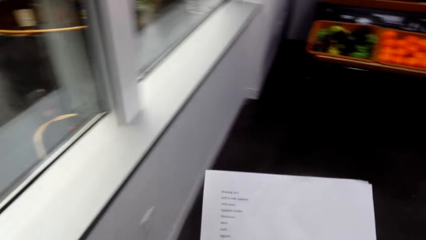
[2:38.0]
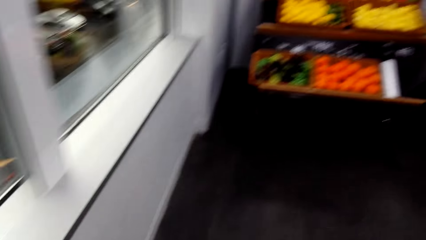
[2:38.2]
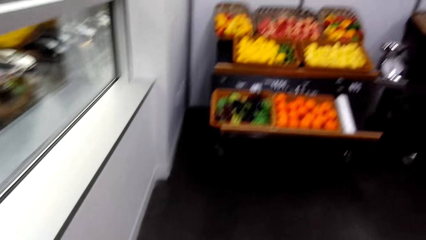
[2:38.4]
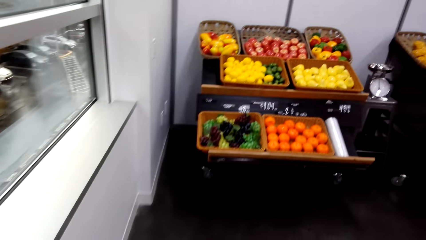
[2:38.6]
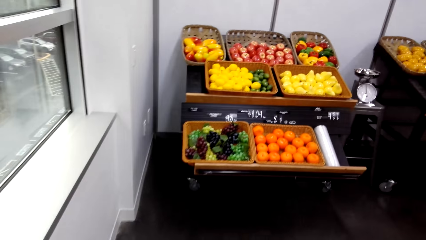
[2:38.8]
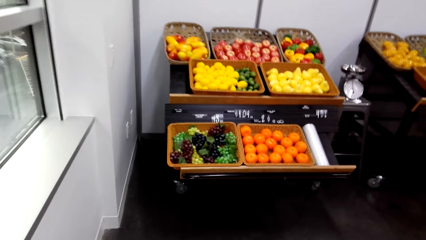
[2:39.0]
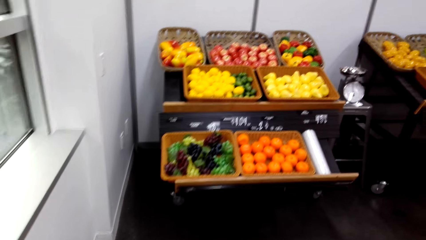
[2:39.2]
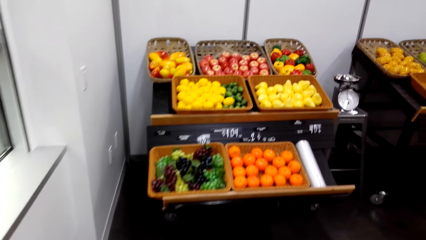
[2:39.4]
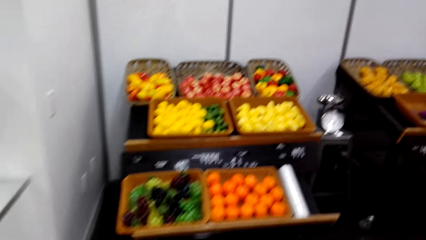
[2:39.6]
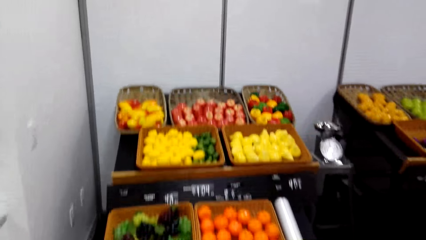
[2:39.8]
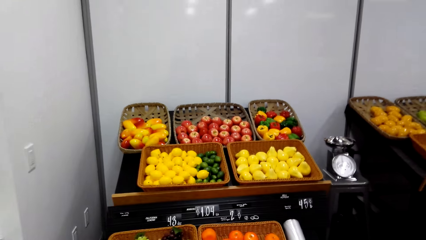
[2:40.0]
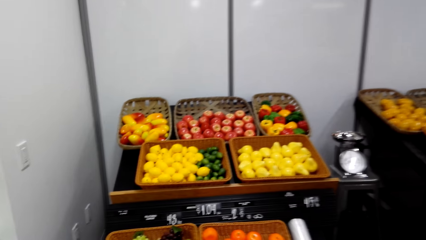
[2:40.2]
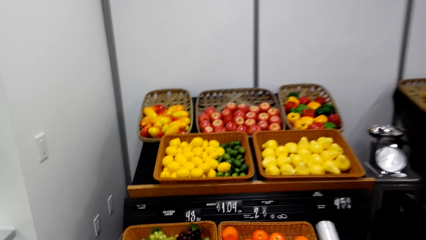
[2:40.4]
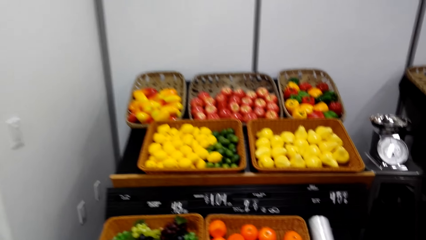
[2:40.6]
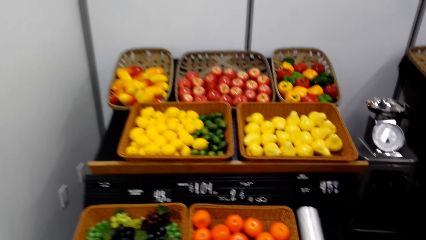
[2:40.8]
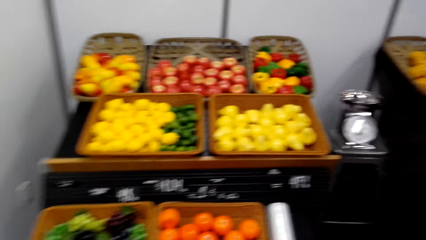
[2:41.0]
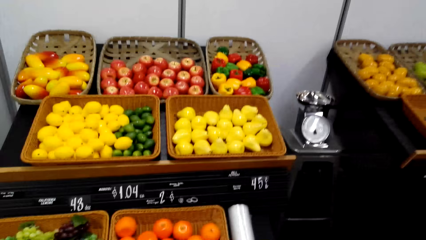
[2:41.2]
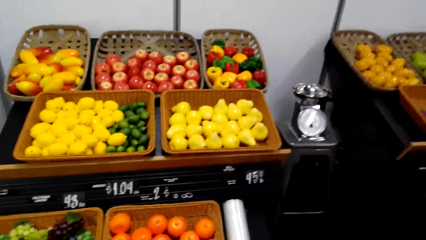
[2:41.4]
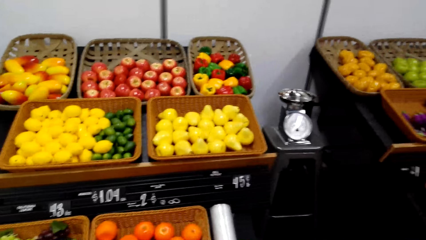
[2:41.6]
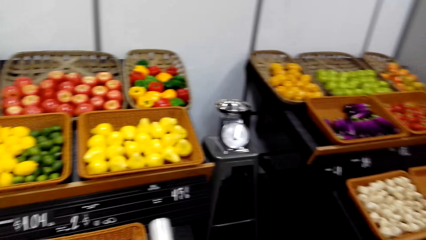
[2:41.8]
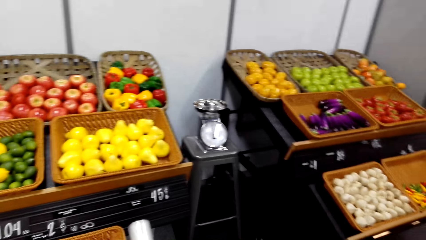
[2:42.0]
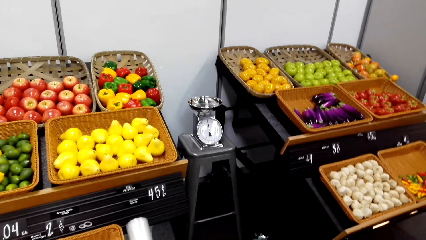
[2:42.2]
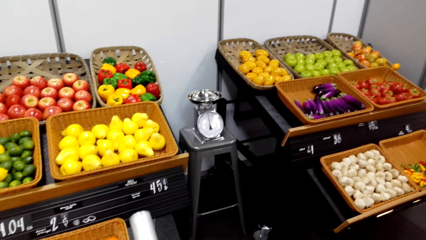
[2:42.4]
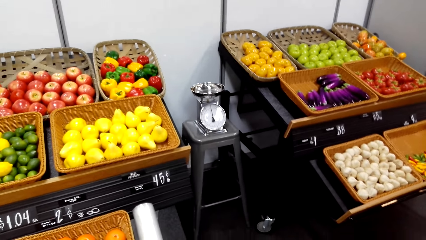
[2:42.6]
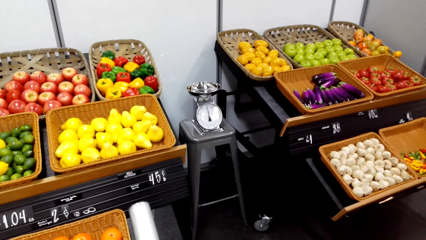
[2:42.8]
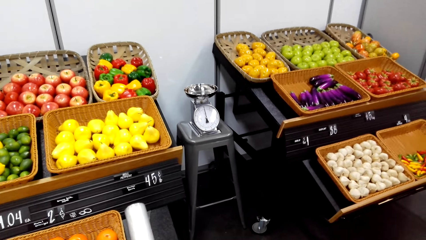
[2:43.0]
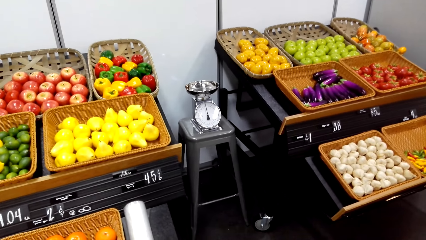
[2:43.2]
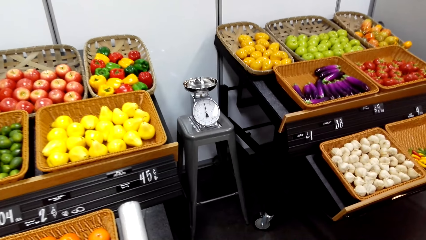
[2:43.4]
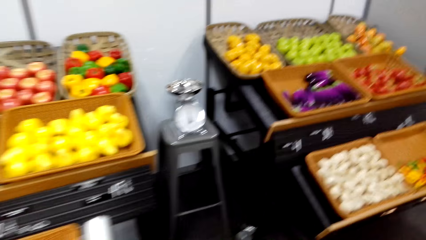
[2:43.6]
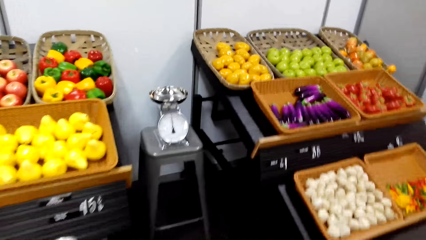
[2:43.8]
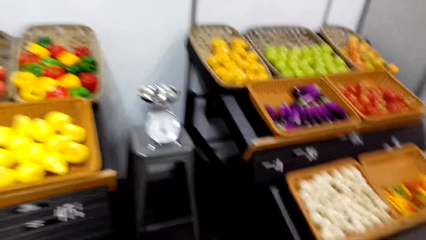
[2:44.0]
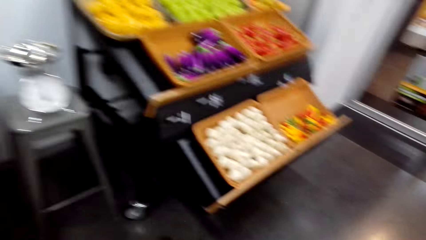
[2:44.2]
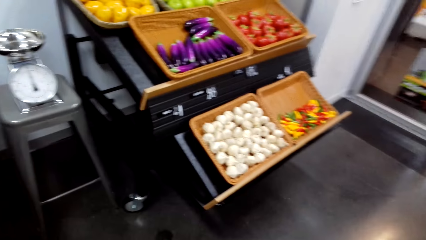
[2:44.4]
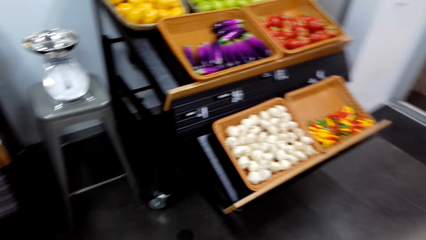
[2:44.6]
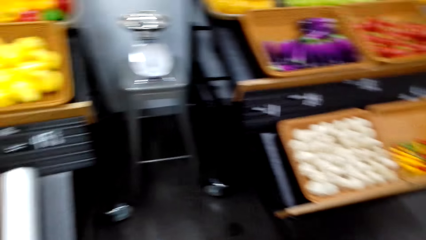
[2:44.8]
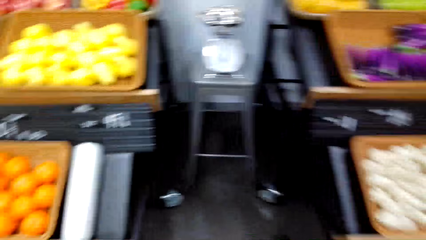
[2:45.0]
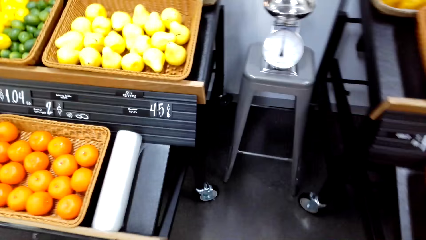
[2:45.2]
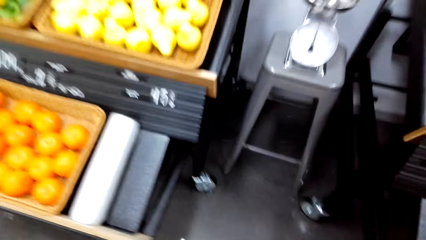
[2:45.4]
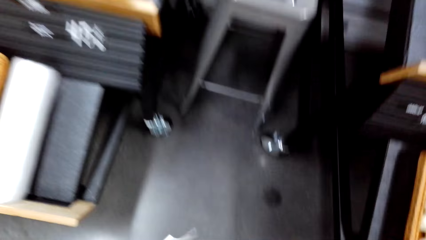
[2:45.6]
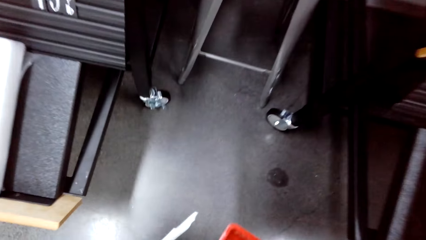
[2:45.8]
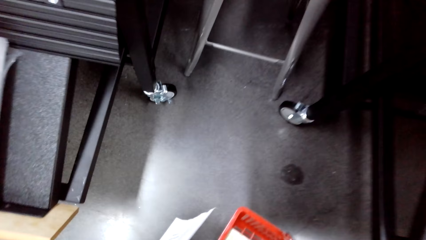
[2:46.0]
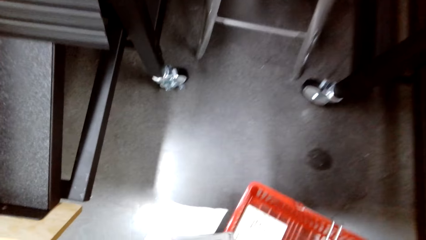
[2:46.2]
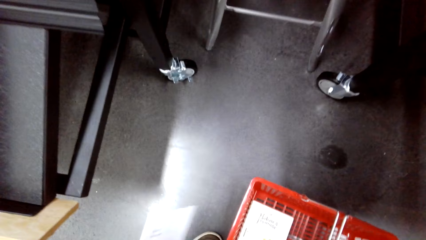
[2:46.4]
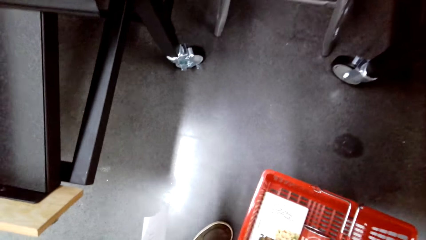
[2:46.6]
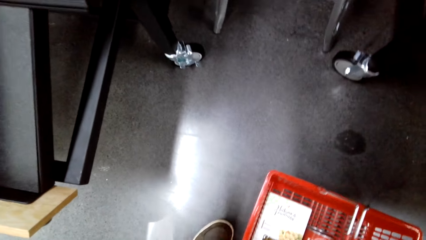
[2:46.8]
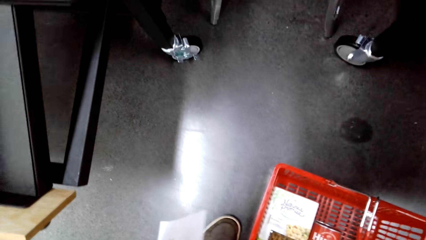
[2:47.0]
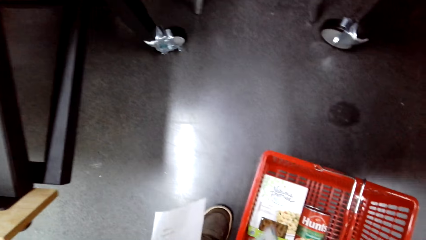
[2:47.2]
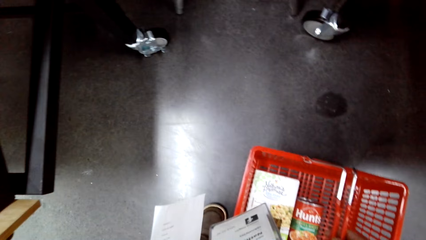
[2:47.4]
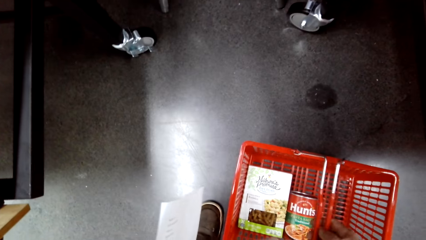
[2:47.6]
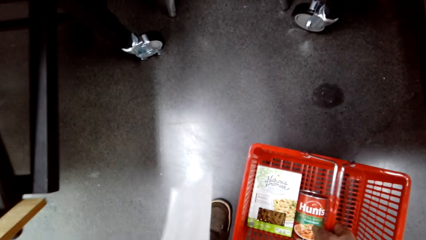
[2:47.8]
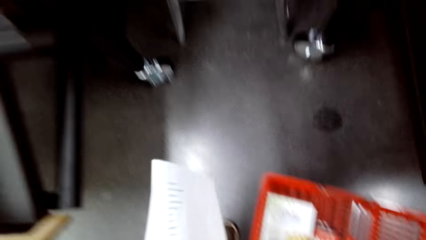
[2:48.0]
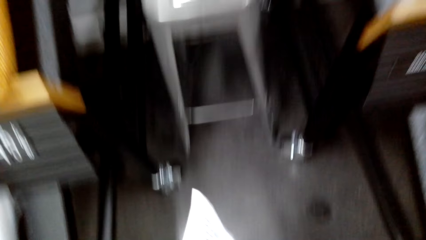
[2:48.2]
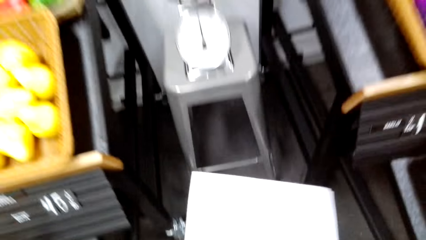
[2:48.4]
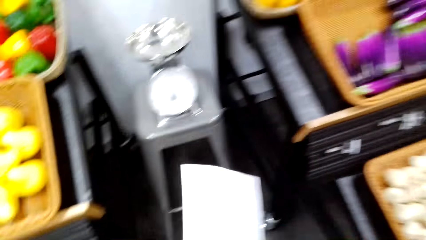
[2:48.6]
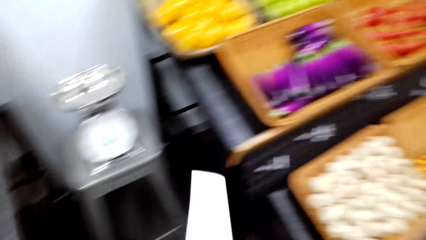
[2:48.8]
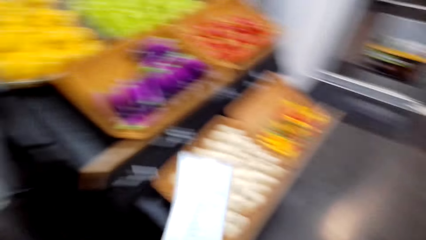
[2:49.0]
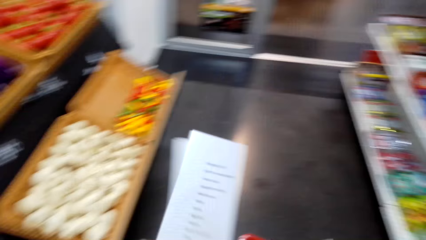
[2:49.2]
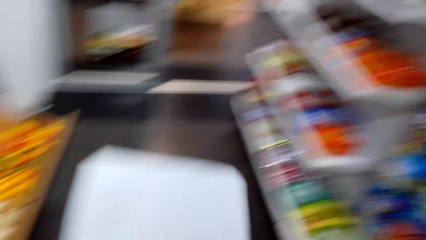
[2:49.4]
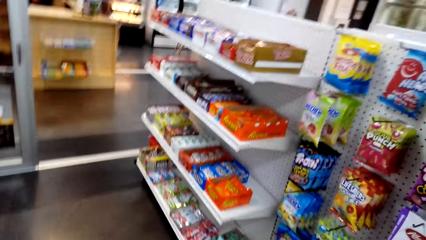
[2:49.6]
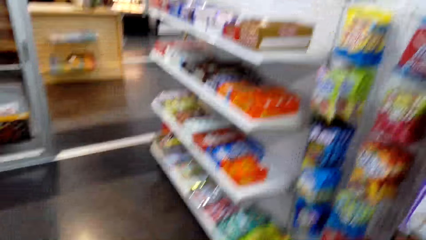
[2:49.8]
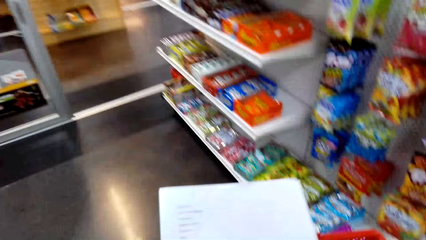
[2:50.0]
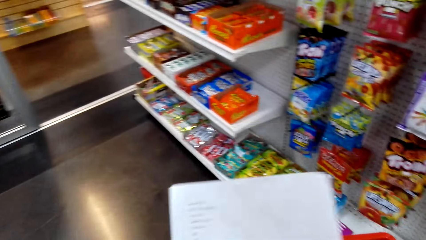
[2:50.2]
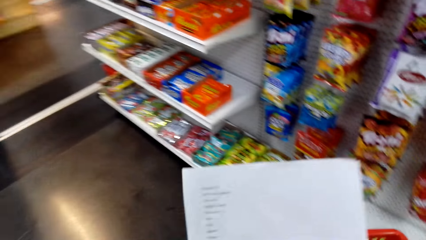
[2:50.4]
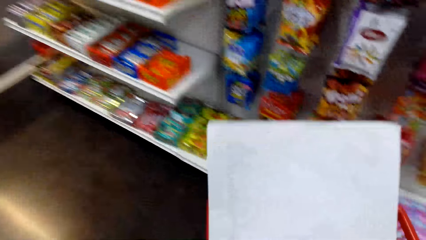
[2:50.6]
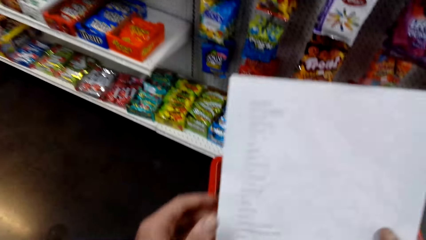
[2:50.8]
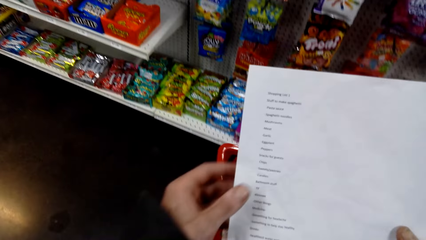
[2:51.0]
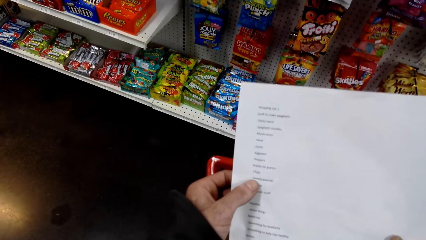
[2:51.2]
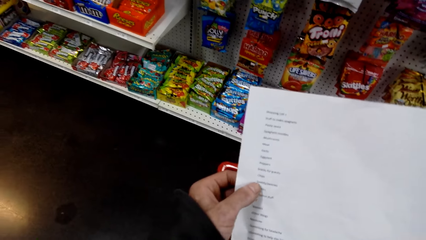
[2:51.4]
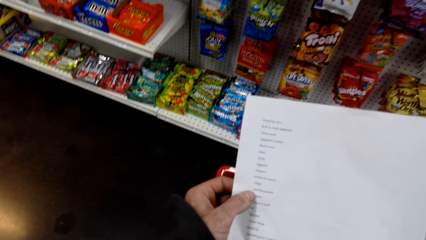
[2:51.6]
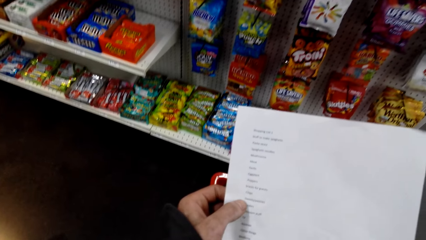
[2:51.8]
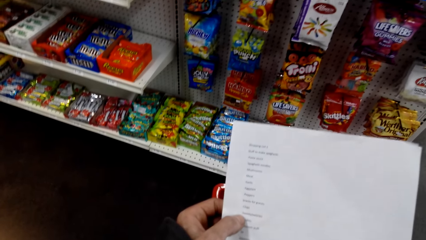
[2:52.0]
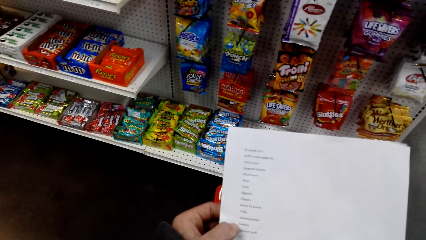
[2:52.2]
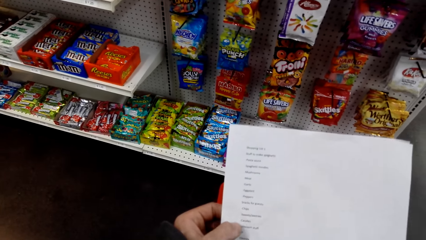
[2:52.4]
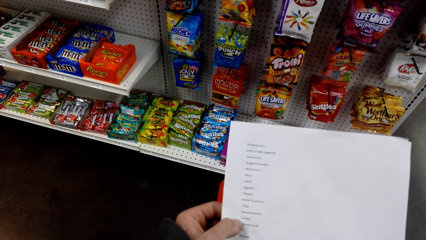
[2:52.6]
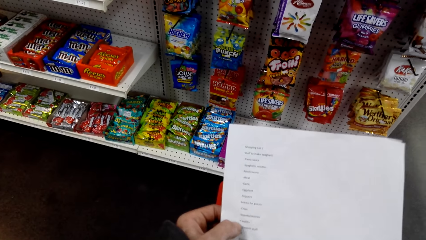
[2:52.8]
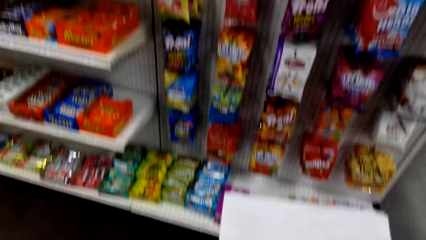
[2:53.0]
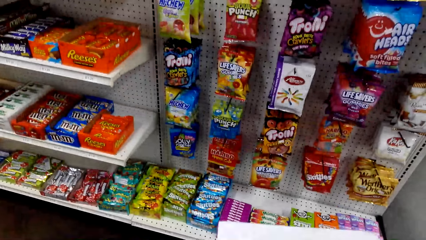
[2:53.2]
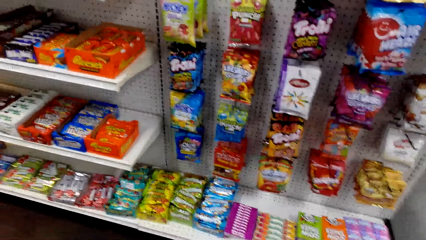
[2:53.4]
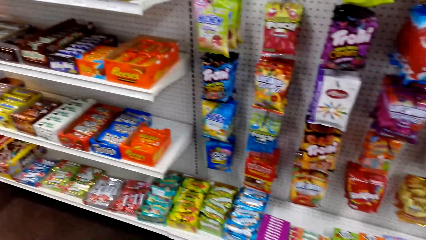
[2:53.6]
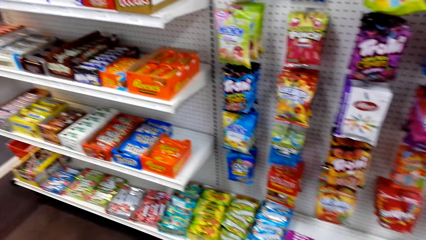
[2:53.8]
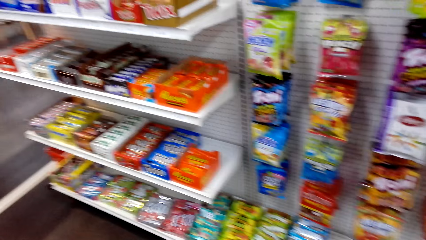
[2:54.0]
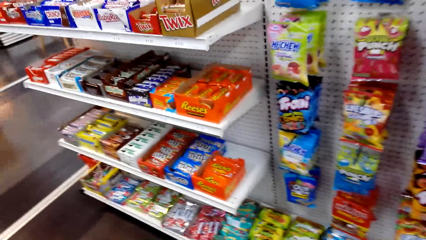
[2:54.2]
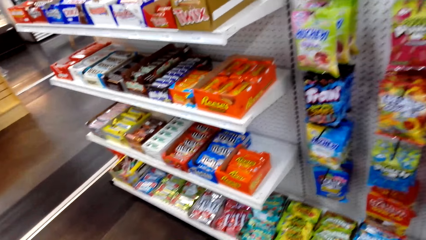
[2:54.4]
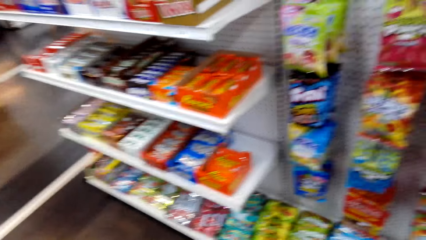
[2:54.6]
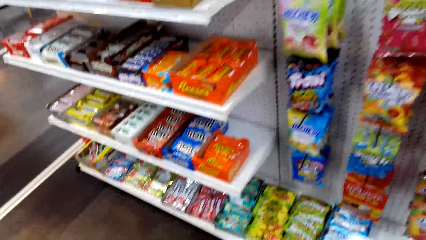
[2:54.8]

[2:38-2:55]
The camera wearer goes to the groceries. They turn around. They put a shopping basket down. They hold a paper. They turn around. They hold the paper.
